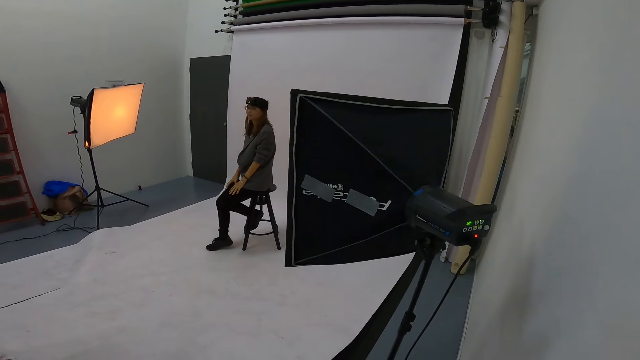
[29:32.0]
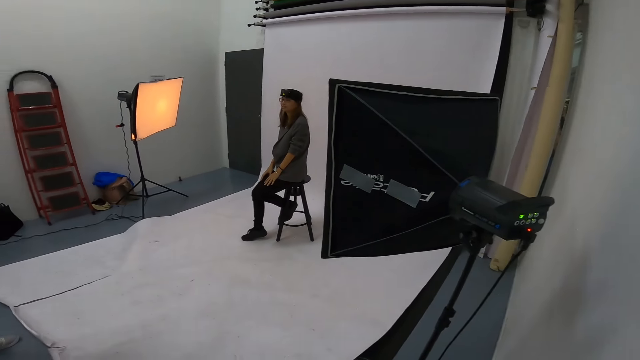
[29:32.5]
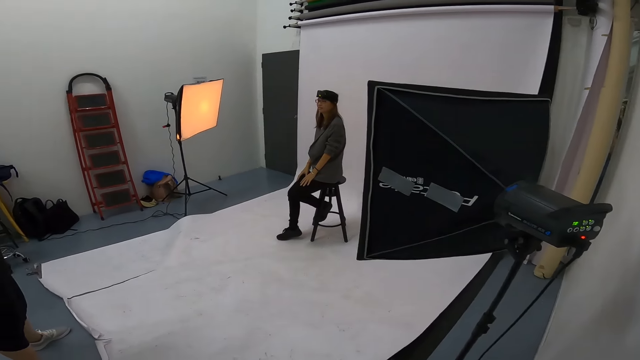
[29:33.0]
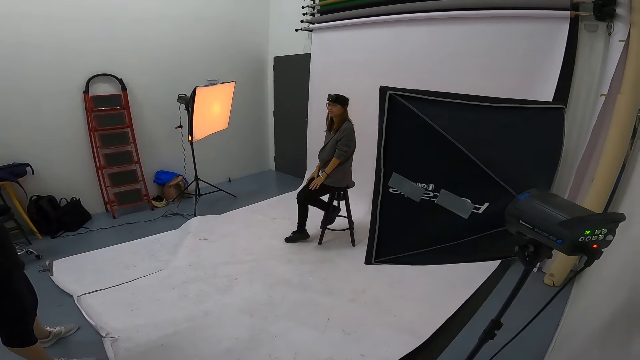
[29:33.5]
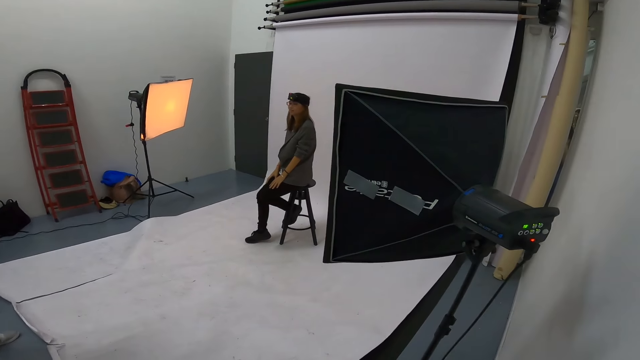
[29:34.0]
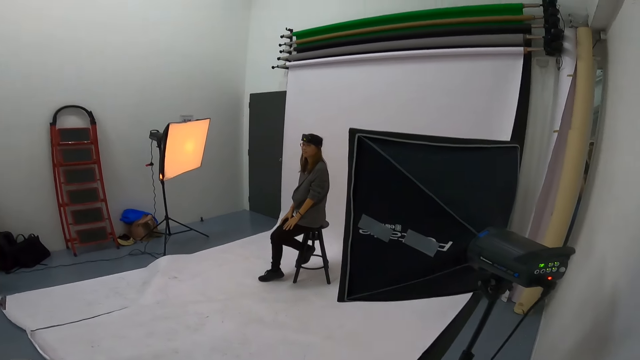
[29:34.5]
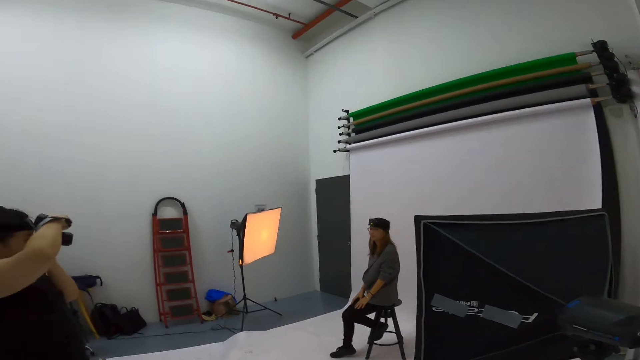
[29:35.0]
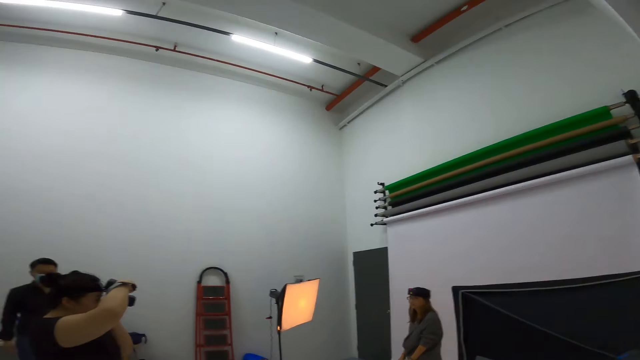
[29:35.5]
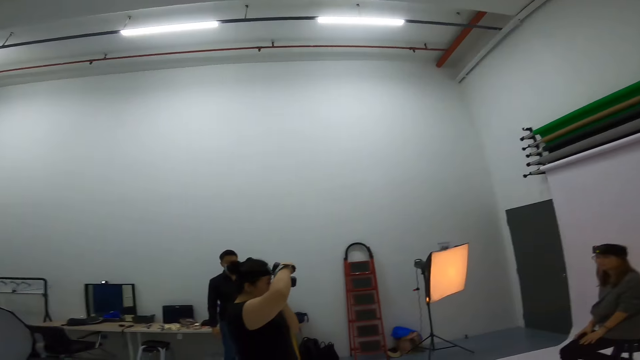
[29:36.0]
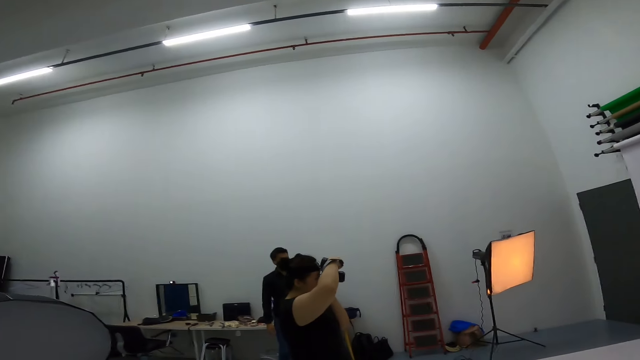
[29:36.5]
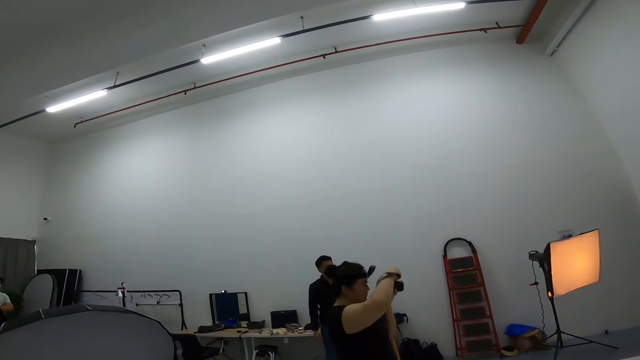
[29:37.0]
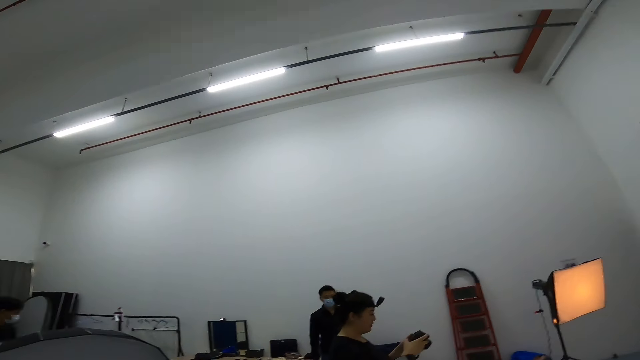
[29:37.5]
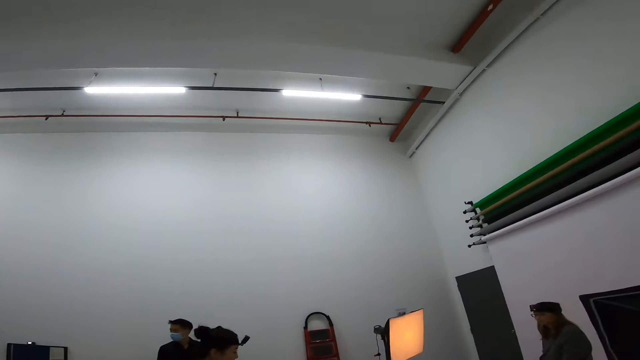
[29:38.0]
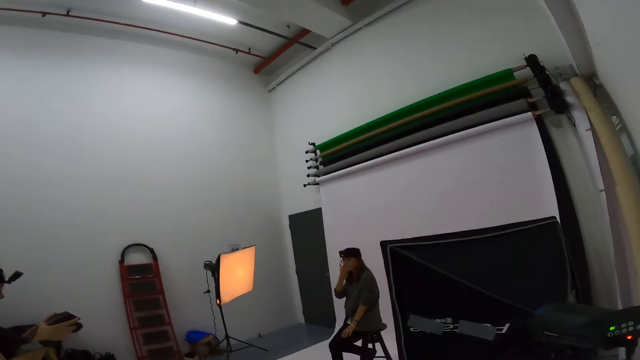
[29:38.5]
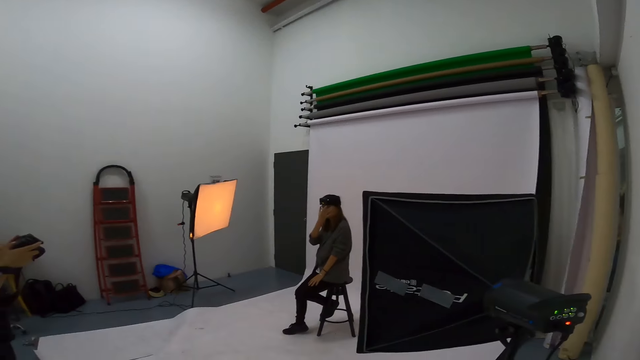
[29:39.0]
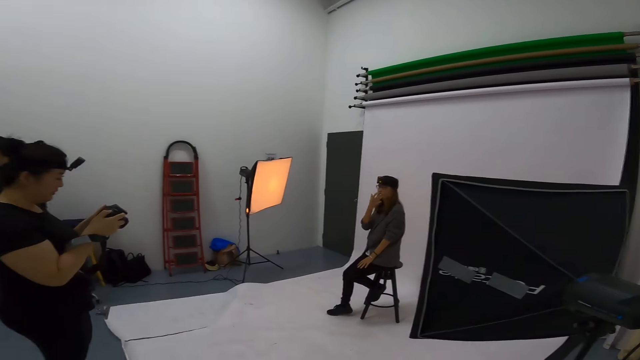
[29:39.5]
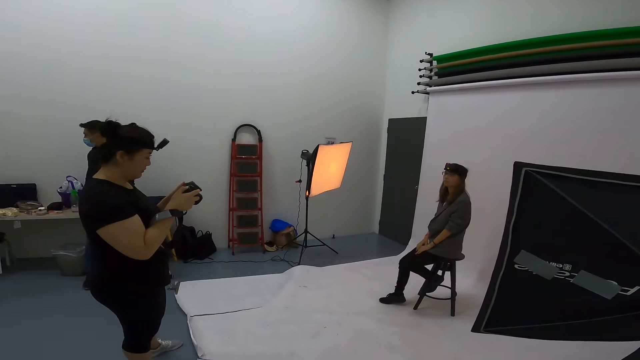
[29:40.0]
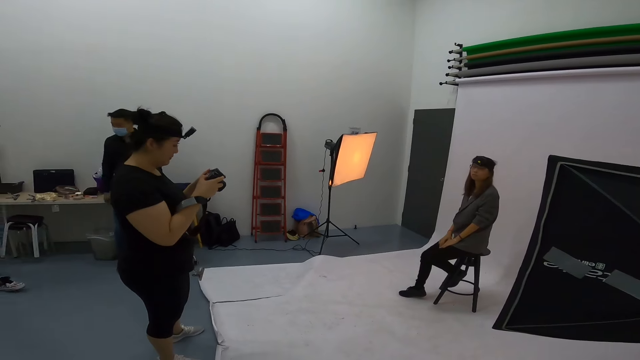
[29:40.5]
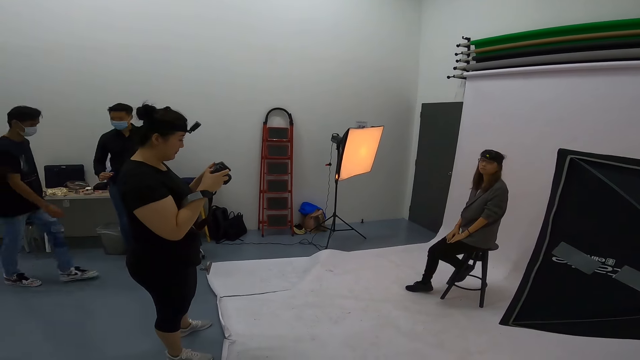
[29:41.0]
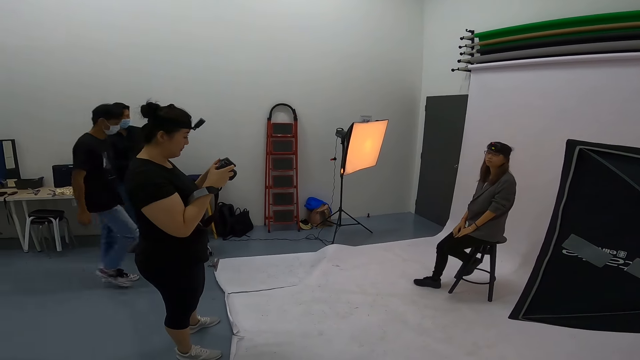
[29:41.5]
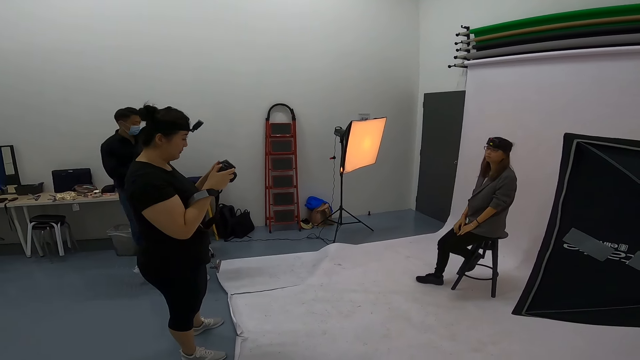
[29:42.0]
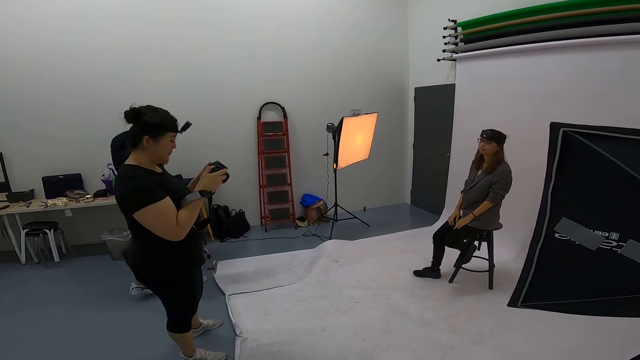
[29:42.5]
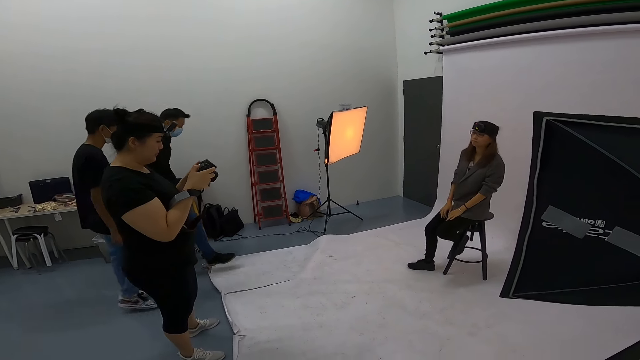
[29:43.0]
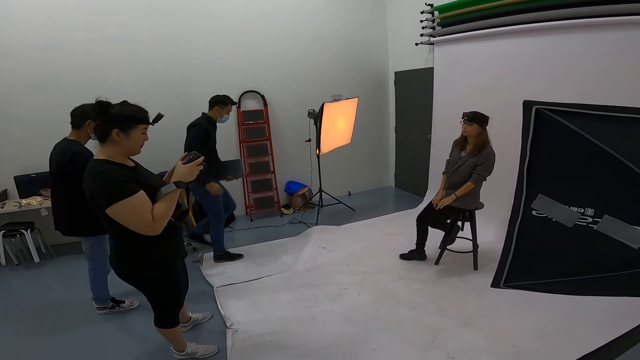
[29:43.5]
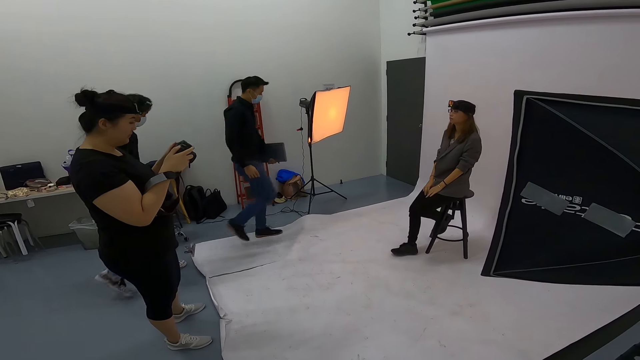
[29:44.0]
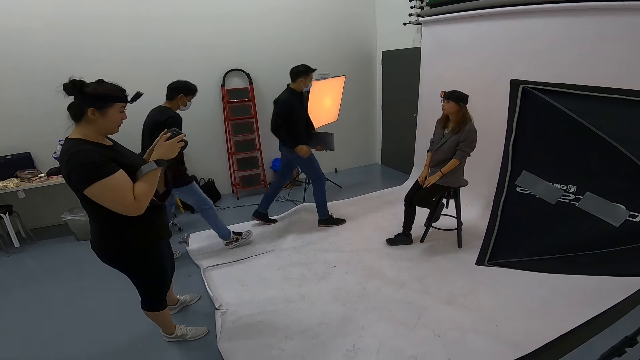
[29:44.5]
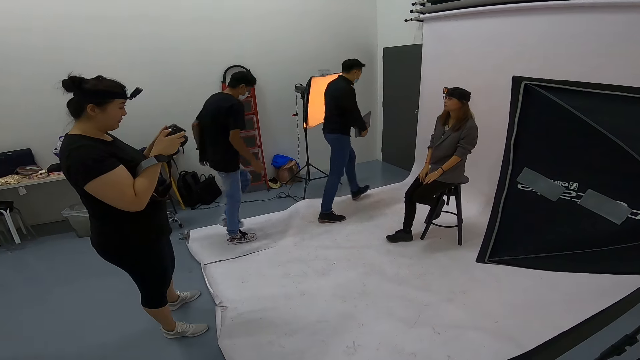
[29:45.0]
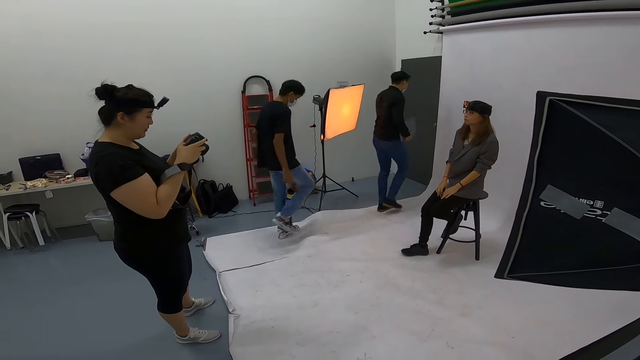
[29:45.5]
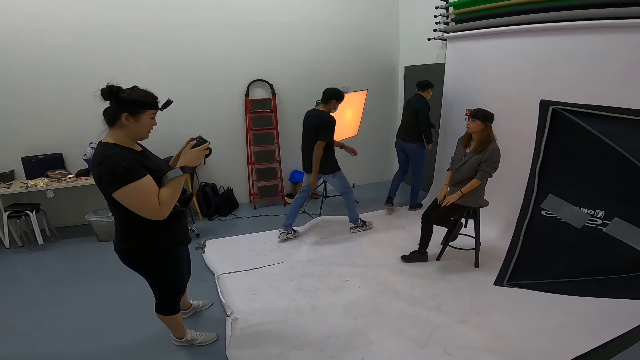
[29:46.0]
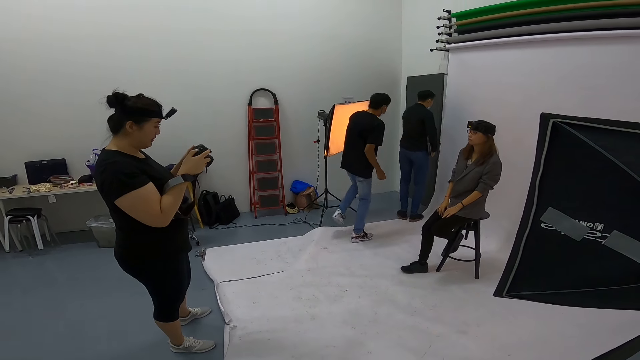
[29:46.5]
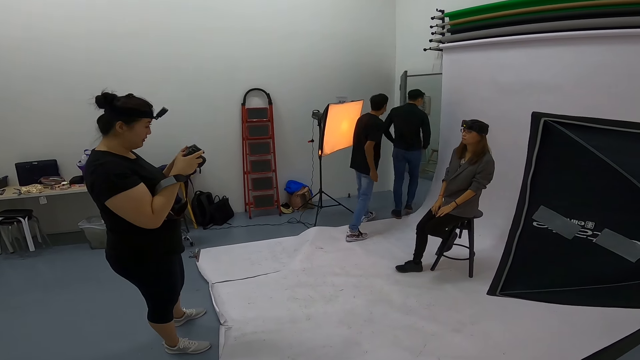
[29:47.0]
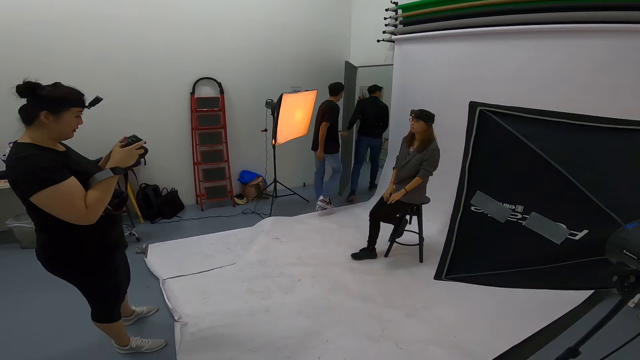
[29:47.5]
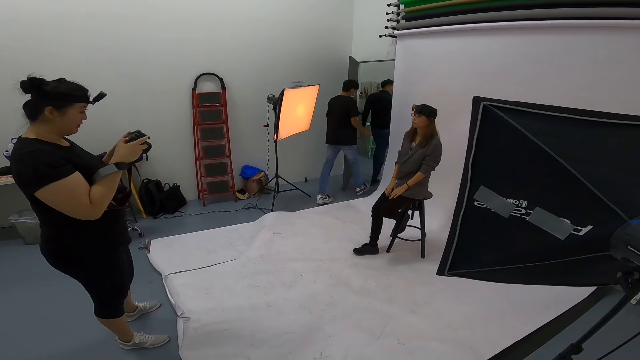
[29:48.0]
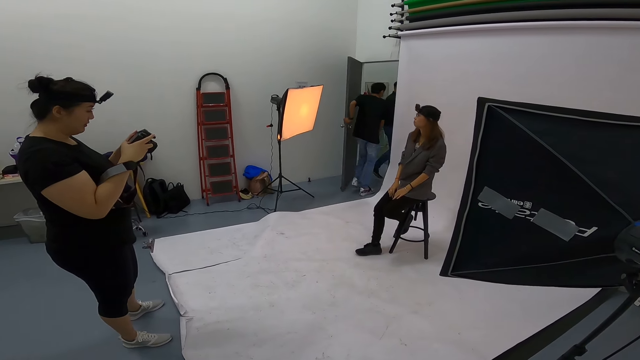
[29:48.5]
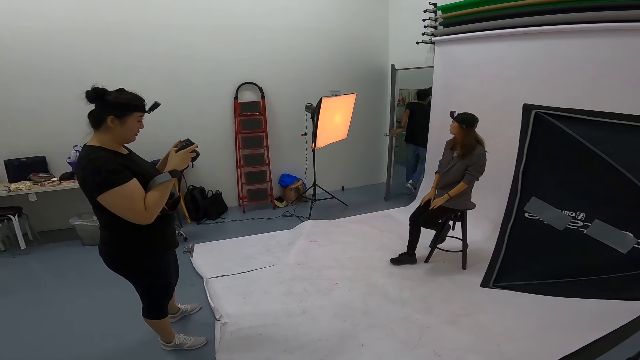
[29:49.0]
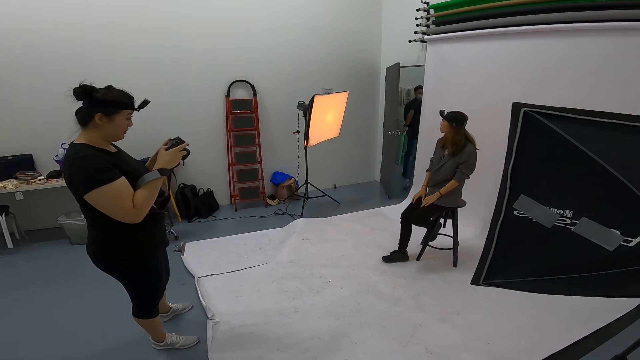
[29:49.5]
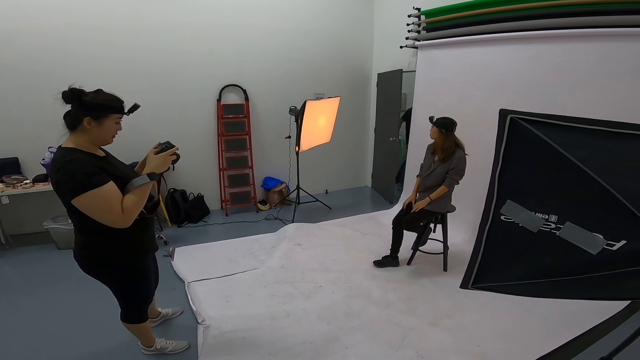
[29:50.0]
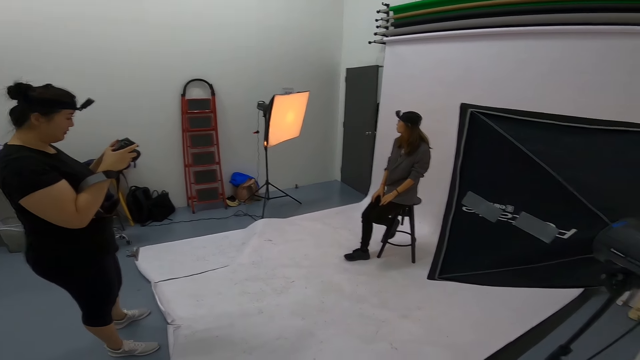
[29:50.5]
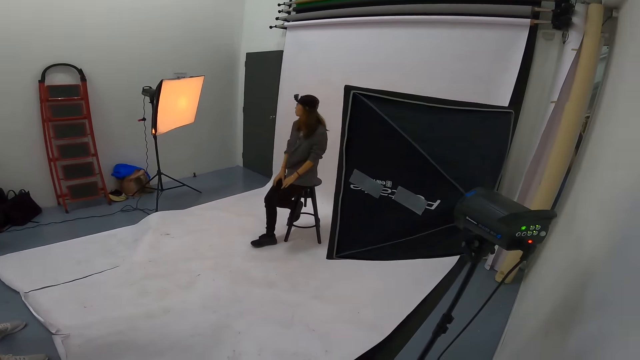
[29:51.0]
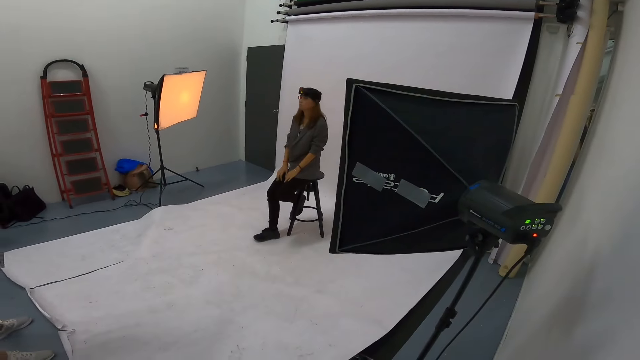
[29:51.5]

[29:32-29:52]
The camera wearer looks around in the studio. A woman checks the camera in her hands. A man and another man walk away from the studio. A person opens the door.
